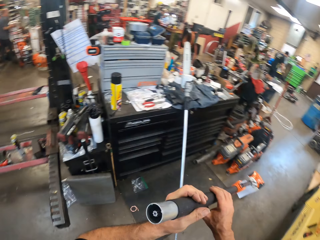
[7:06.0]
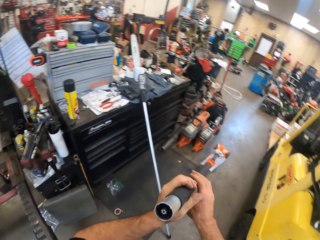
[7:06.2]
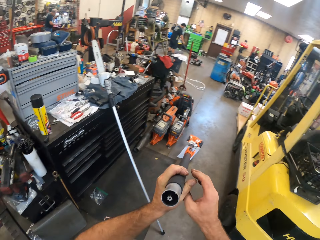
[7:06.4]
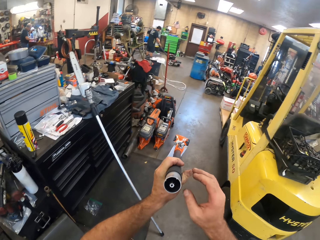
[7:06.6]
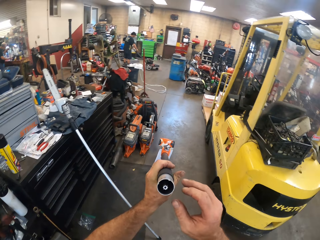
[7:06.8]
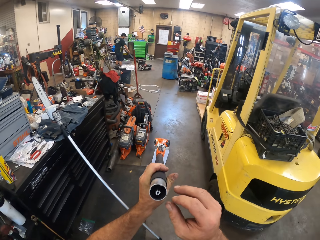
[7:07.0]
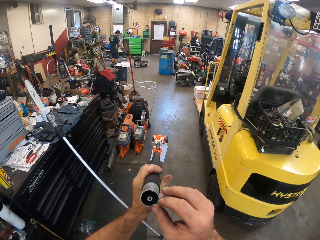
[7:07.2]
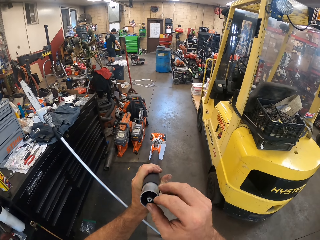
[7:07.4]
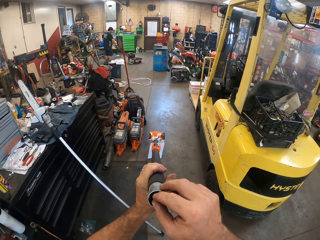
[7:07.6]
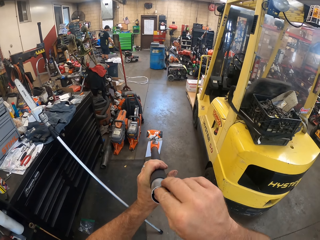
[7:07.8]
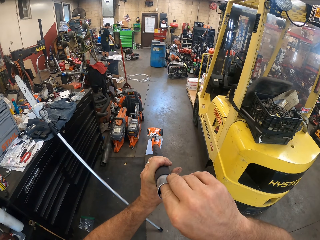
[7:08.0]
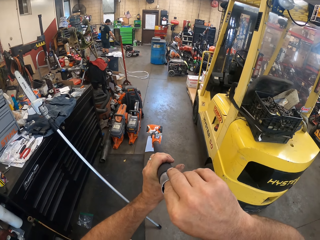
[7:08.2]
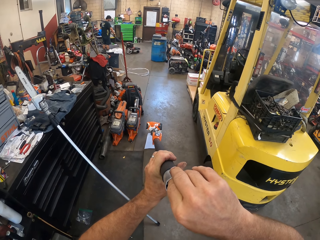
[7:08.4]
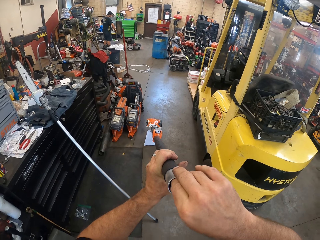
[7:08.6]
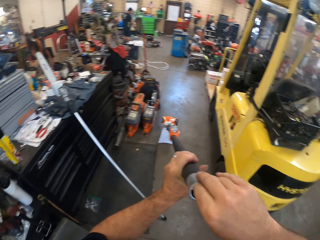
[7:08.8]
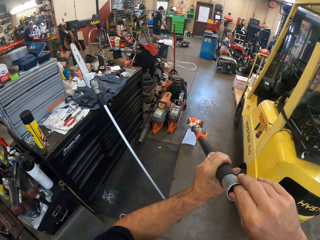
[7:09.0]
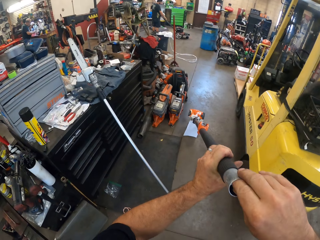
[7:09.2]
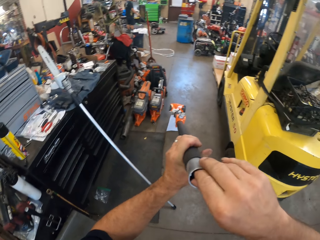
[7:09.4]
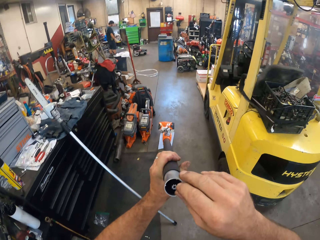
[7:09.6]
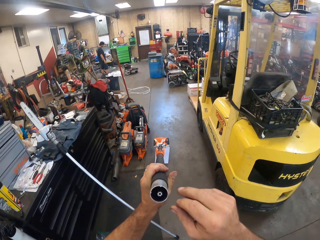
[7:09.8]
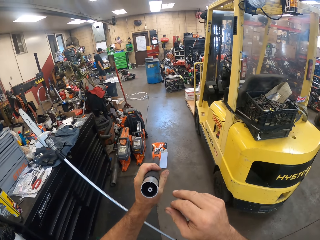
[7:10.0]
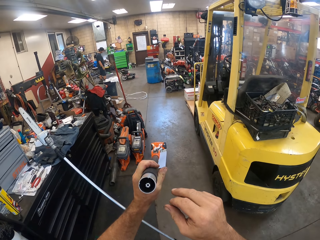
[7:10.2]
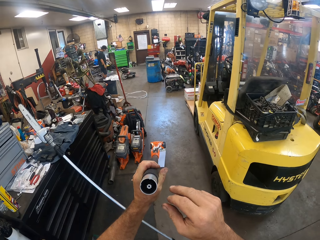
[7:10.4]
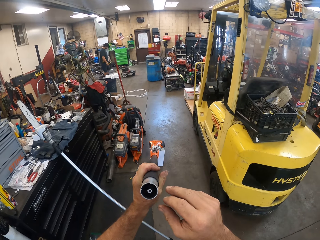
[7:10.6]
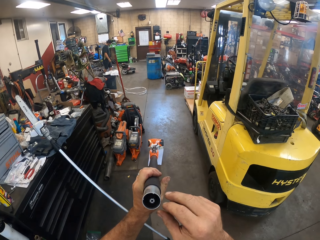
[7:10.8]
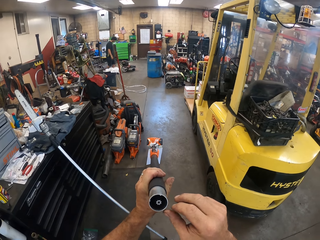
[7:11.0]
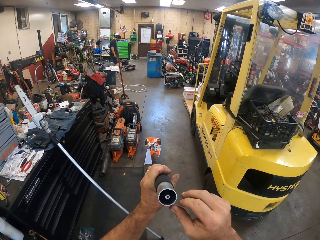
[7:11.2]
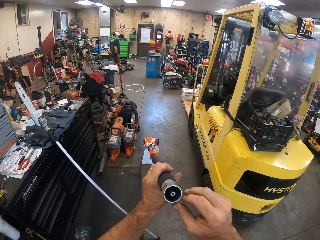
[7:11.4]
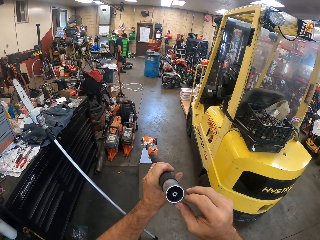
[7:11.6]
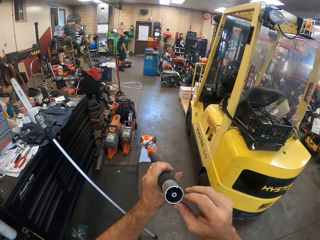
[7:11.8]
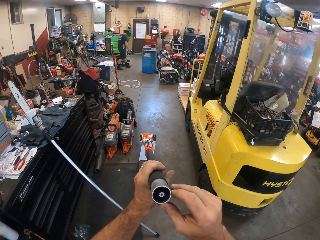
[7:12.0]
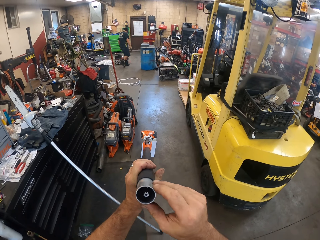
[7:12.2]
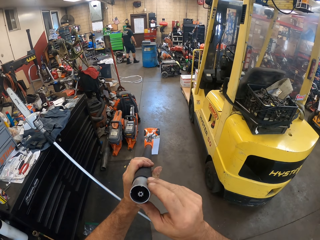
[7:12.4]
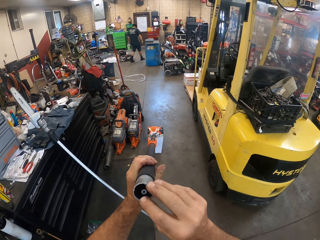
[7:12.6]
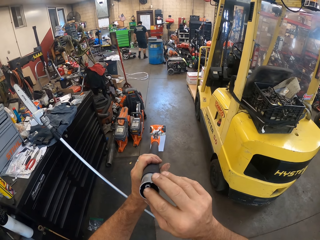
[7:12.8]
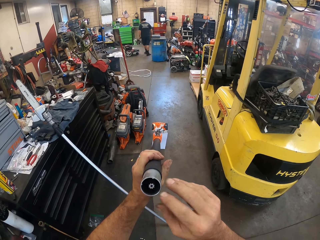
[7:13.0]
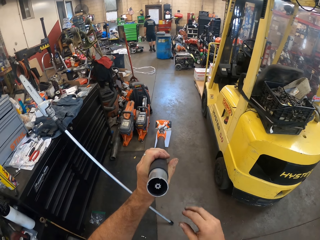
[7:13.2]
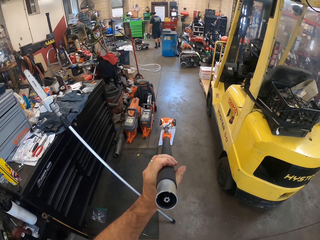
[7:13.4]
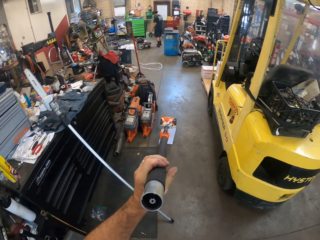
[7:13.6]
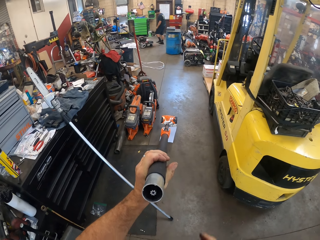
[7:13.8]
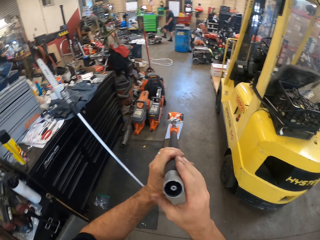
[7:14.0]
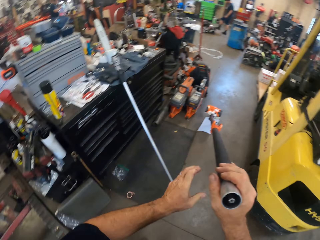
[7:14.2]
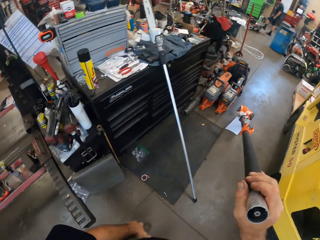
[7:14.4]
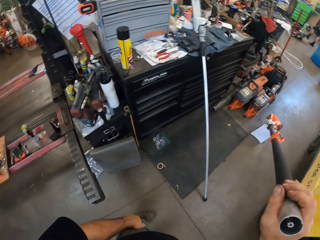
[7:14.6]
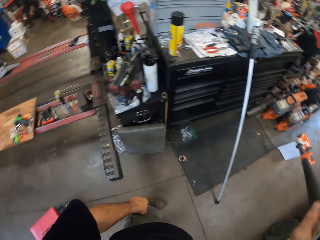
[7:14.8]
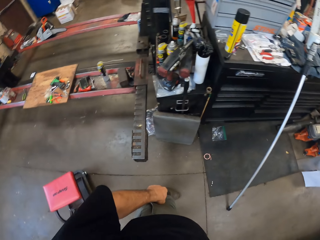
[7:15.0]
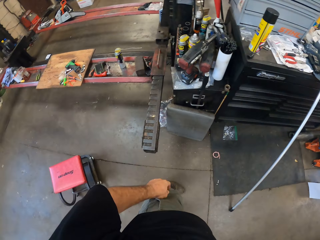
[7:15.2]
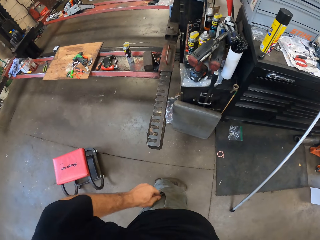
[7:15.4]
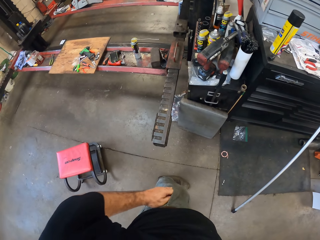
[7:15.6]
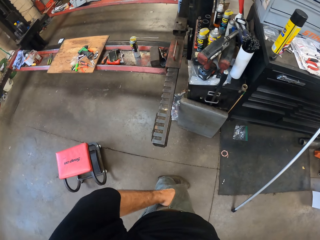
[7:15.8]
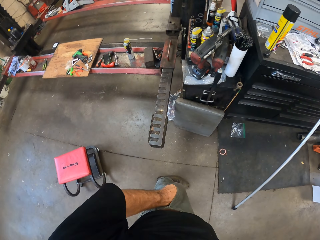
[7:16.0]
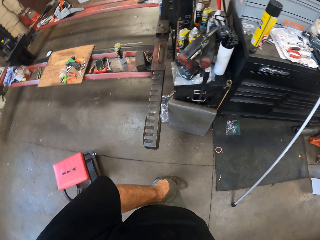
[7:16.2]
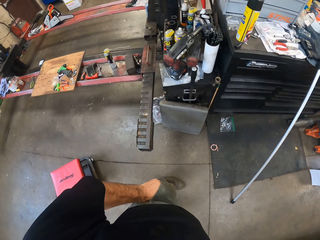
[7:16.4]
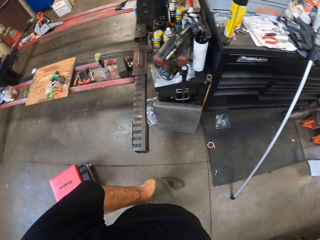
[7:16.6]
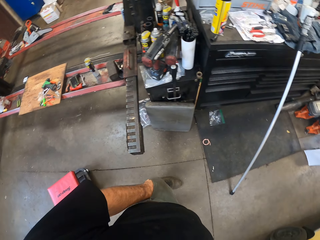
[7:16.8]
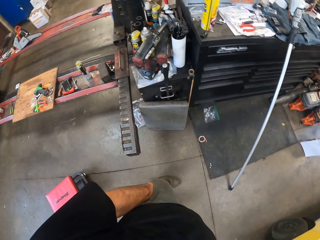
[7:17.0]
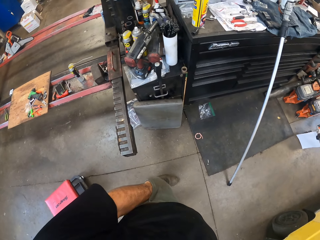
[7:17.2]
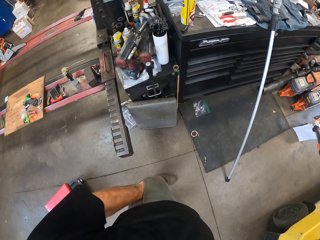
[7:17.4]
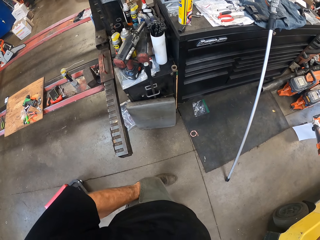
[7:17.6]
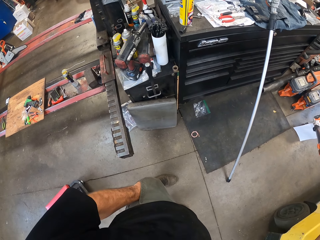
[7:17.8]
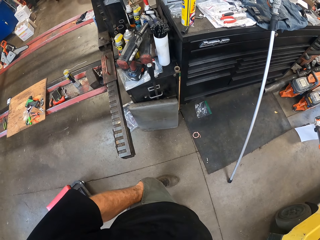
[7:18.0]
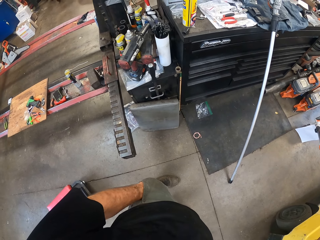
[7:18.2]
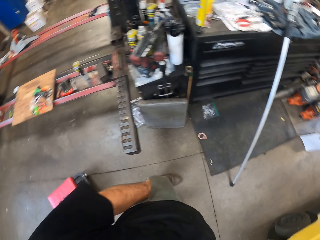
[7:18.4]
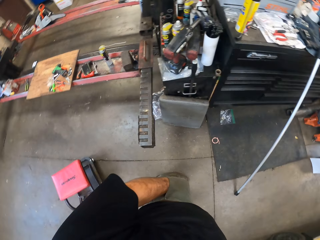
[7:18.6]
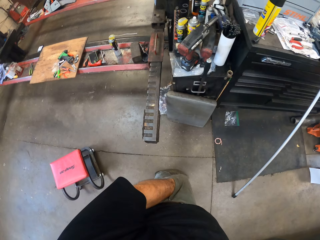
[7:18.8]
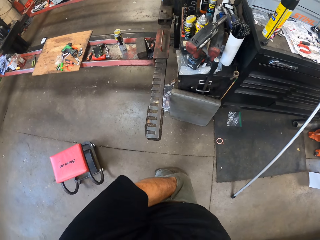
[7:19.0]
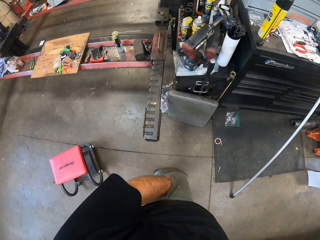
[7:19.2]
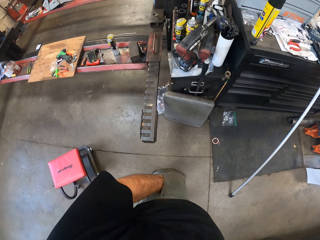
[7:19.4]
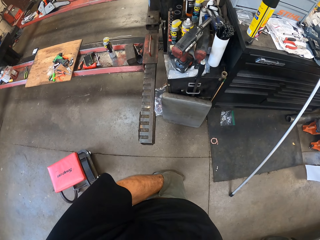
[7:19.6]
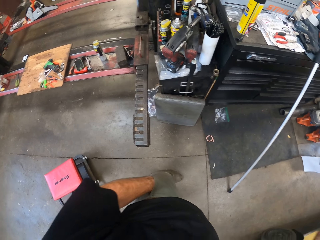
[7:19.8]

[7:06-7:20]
The camera wearer checks the tip of the pole saw with his hands. The colleague walks around the lawnmower. The camera wearer puts his hand in the pocket. He checks his pocket with his left hand.

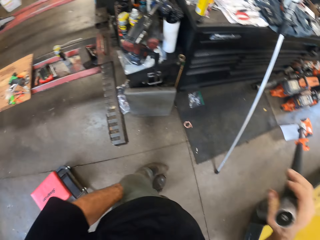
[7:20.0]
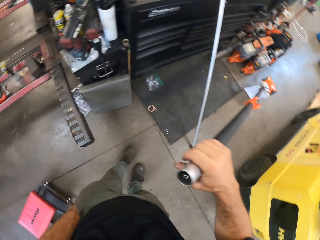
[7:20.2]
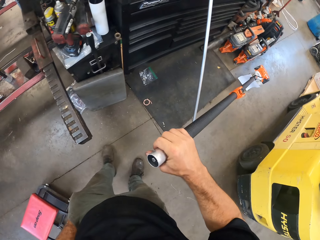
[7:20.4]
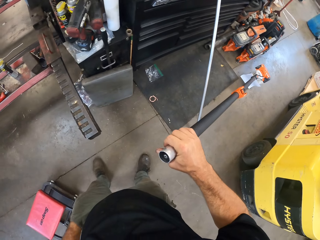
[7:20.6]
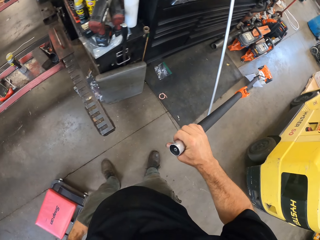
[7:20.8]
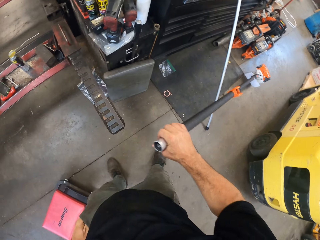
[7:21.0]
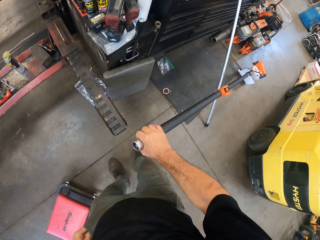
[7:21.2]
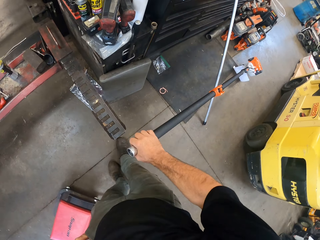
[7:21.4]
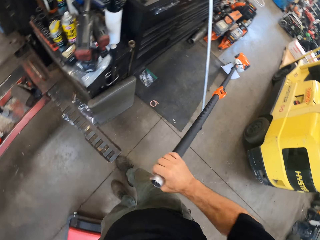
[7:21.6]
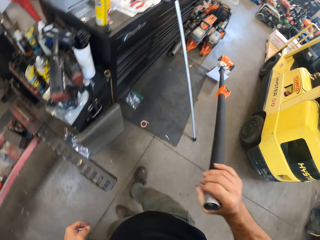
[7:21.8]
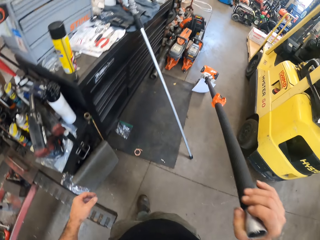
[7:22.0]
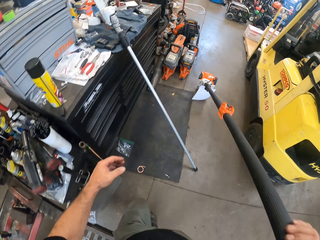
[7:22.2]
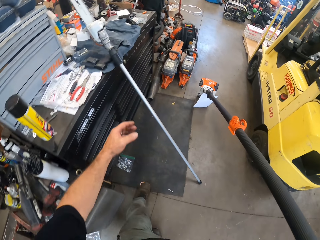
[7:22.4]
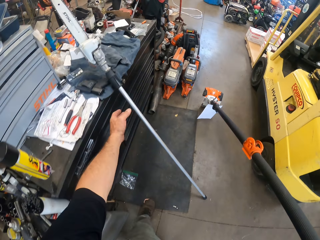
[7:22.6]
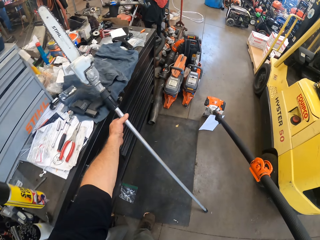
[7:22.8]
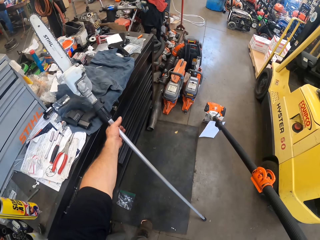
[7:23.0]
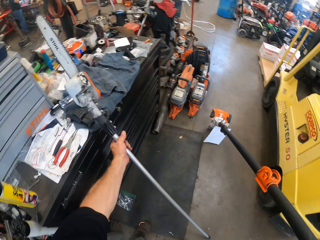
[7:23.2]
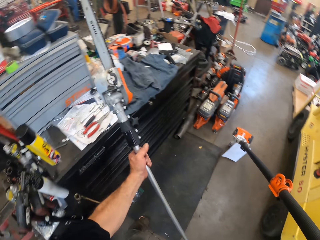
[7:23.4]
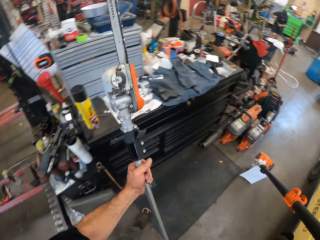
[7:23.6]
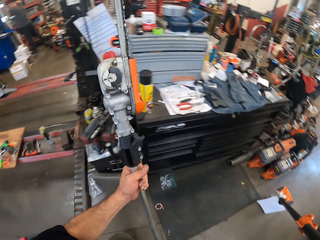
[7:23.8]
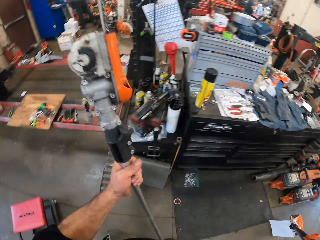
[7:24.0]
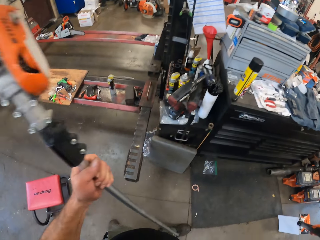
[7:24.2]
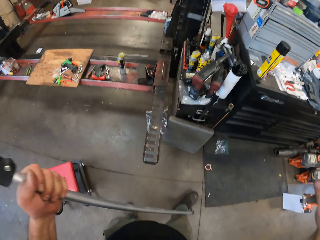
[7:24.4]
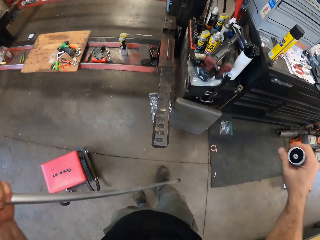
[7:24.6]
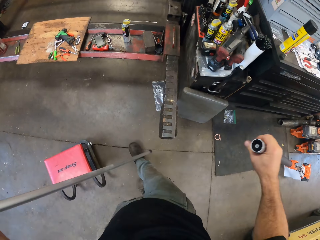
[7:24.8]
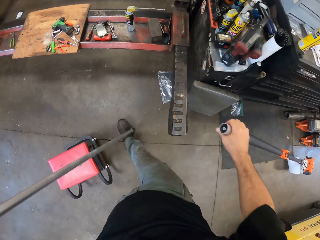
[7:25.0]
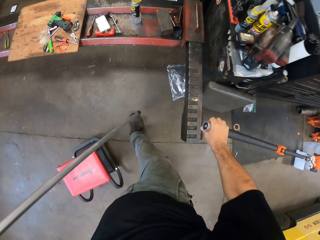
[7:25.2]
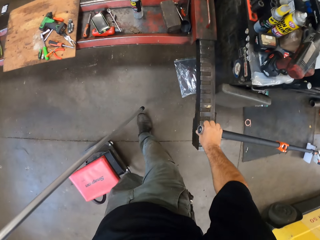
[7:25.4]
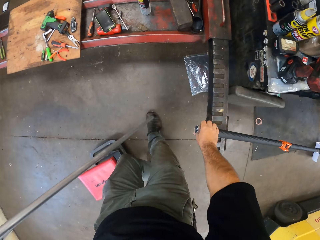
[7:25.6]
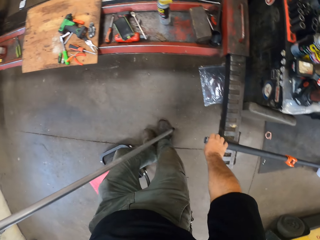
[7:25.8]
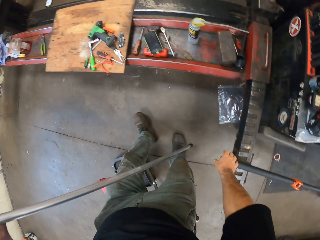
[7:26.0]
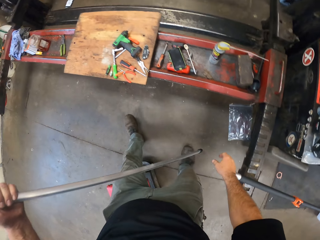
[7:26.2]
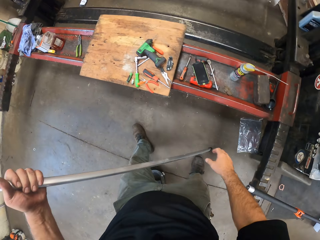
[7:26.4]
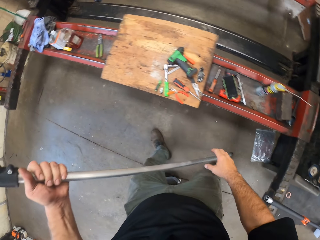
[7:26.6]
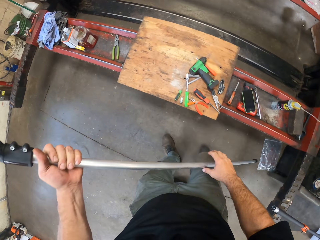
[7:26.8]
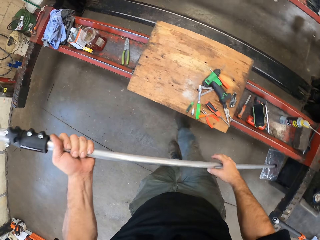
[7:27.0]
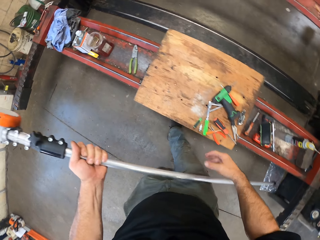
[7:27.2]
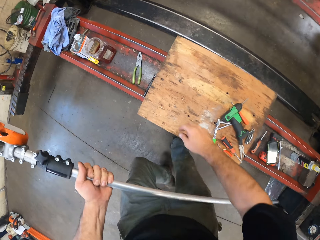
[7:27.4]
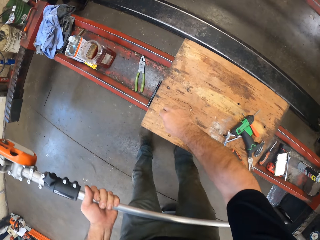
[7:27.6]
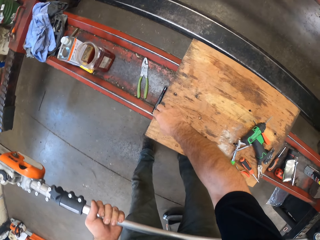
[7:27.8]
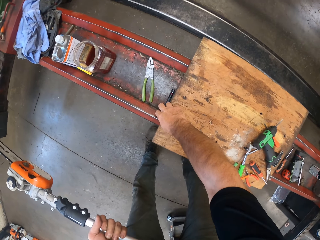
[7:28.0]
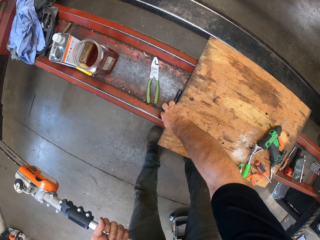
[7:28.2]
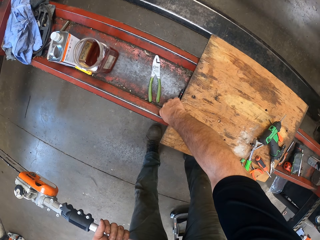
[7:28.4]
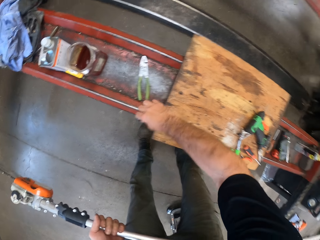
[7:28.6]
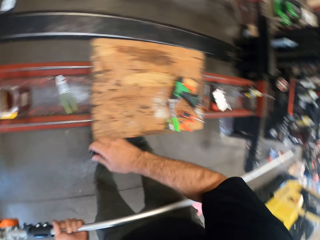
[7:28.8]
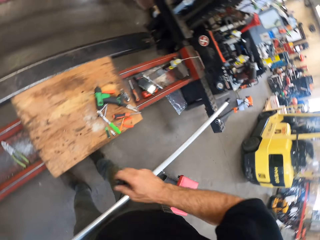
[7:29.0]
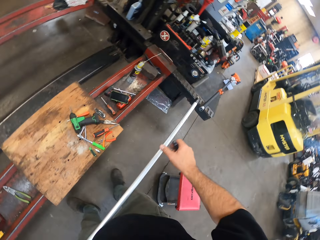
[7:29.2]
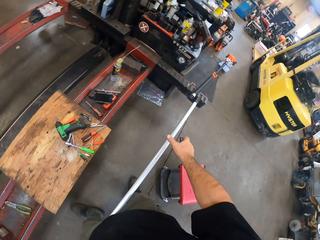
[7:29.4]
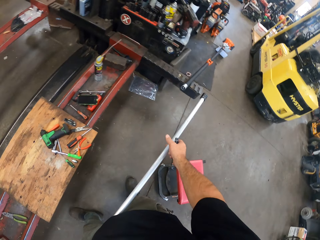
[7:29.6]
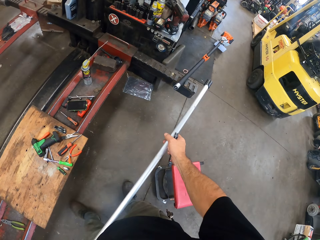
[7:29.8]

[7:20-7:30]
The camera wearer takes the power saw. He carries the carbon shaft with his left hand. He rests the pole saw on a hydraulic lift in the workshop. He takes a flashlight from the hydraulic lift with his right hand.
